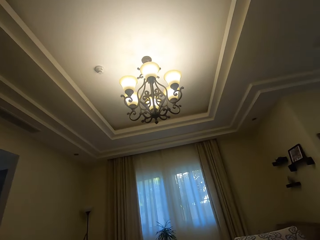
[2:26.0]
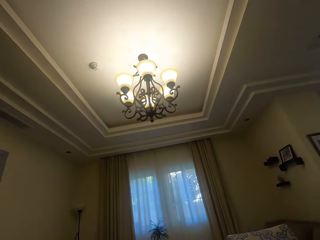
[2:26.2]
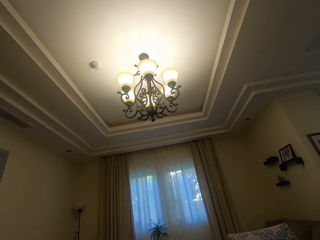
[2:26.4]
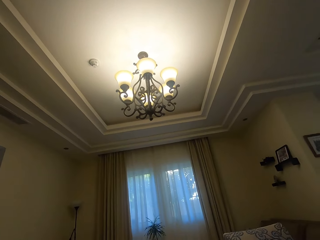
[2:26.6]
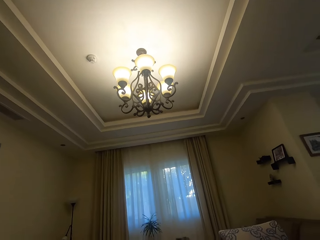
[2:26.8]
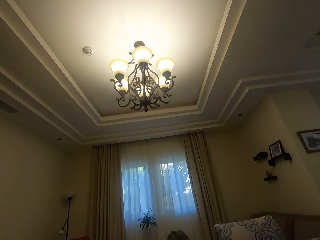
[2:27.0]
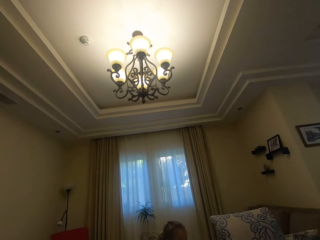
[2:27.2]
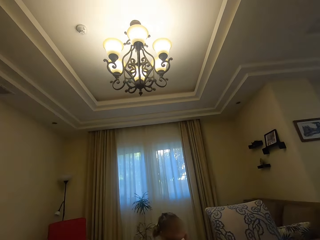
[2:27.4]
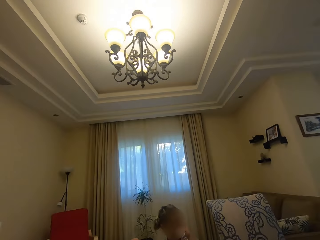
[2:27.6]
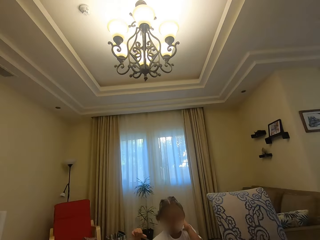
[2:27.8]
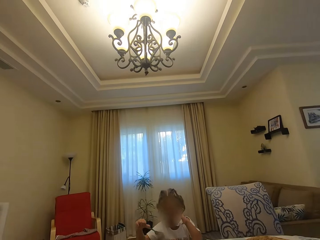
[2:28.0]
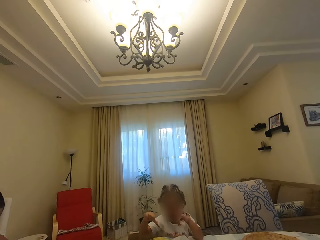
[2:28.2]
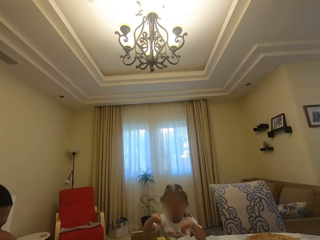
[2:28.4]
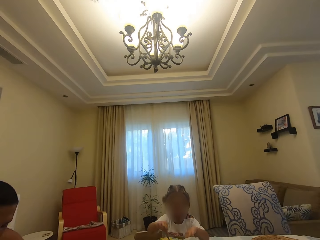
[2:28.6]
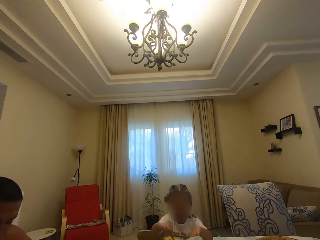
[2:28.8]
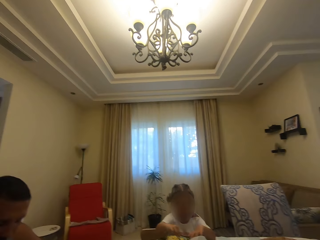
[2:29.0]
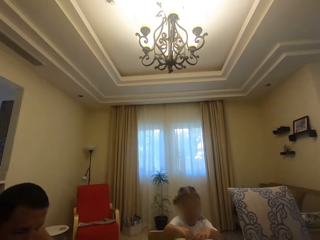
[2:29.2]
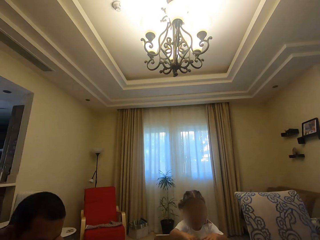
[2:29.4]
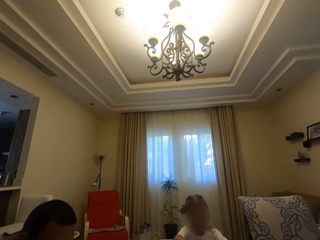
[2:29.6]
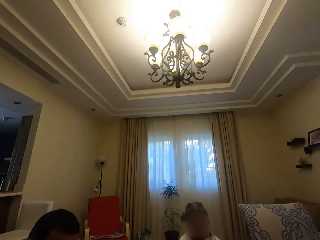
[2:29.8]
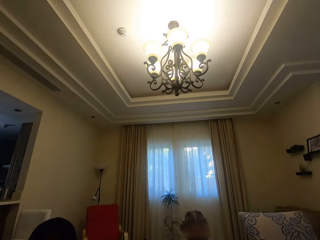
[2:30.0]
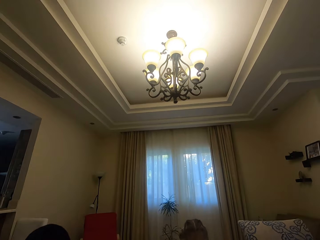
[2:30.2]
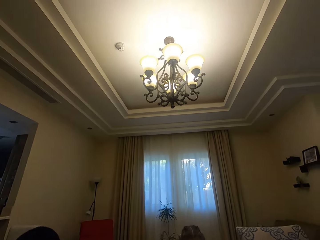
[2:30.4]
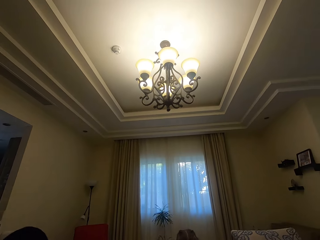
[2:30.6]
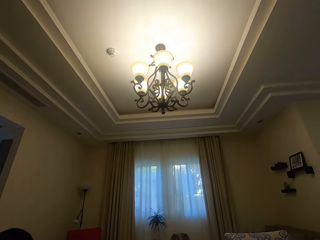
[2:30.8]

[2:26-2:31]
The camera wearer talks to a man.

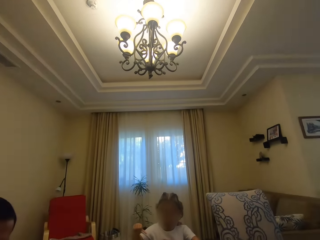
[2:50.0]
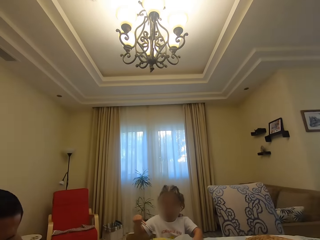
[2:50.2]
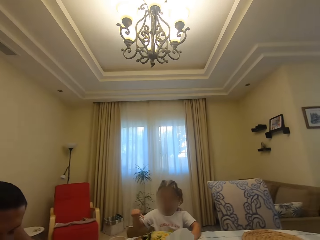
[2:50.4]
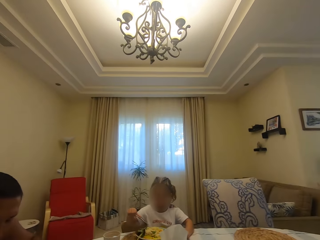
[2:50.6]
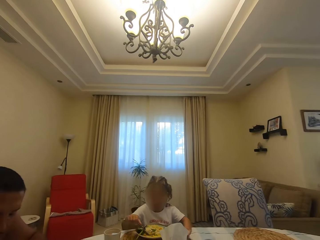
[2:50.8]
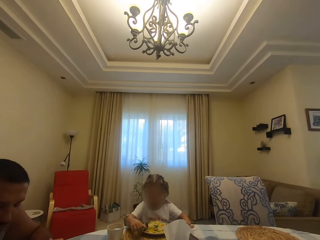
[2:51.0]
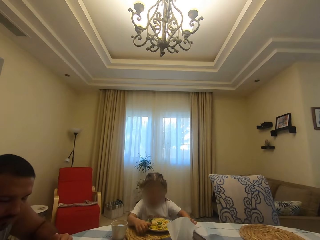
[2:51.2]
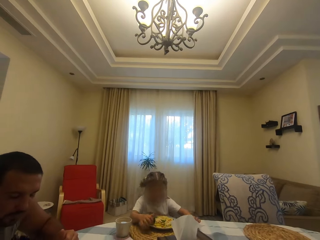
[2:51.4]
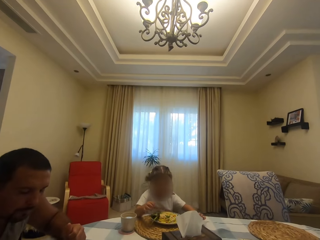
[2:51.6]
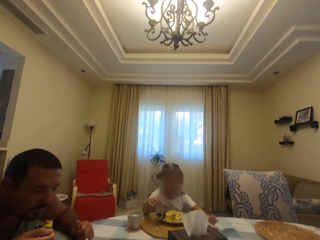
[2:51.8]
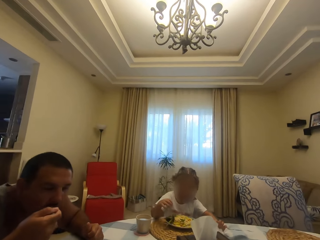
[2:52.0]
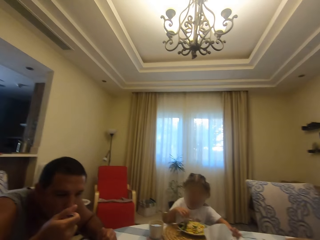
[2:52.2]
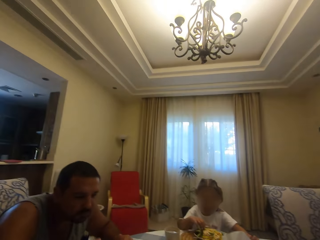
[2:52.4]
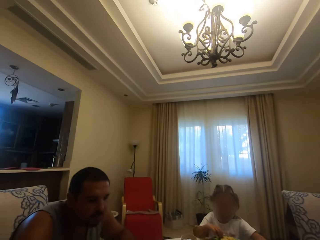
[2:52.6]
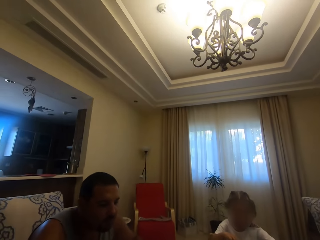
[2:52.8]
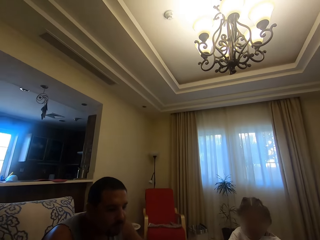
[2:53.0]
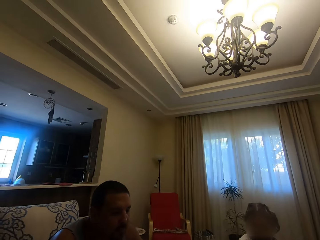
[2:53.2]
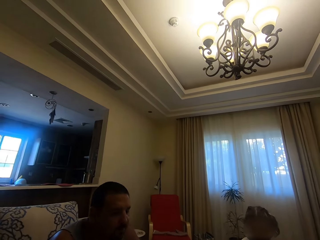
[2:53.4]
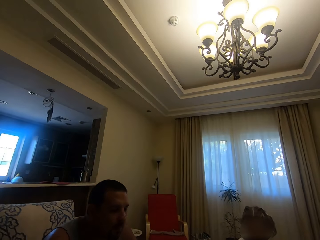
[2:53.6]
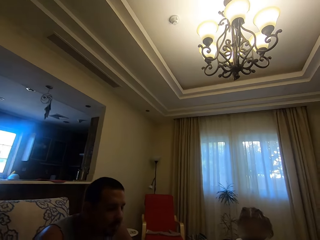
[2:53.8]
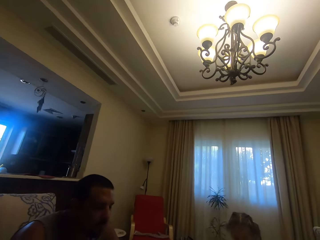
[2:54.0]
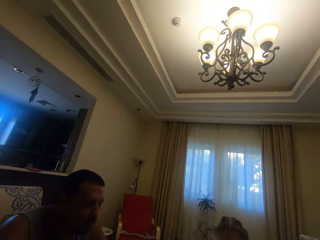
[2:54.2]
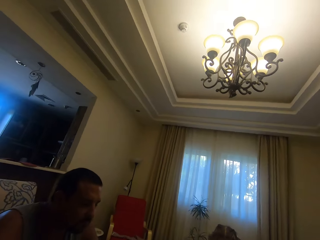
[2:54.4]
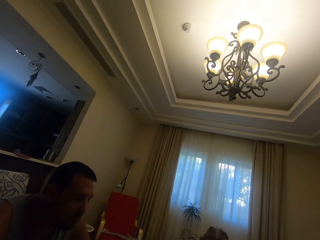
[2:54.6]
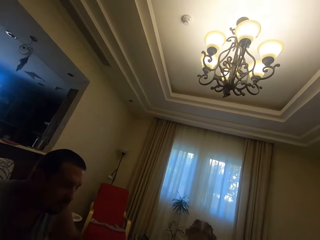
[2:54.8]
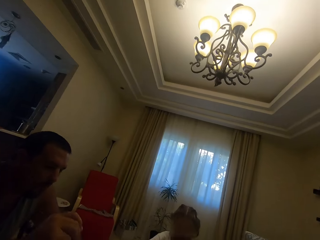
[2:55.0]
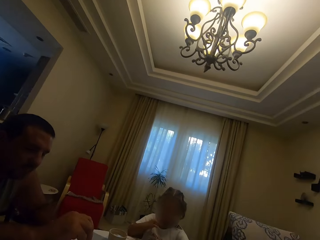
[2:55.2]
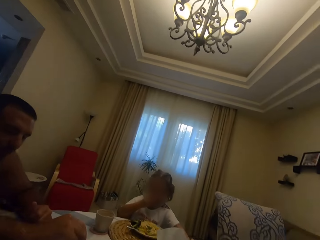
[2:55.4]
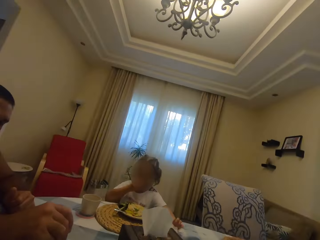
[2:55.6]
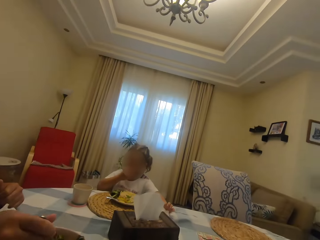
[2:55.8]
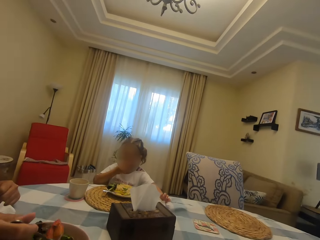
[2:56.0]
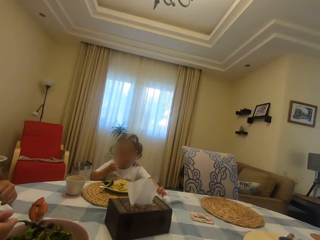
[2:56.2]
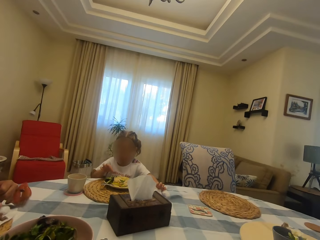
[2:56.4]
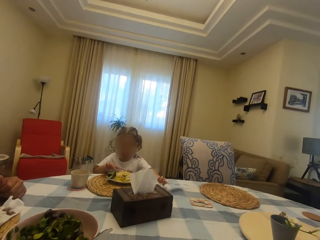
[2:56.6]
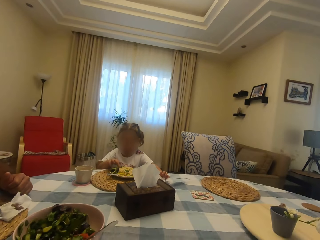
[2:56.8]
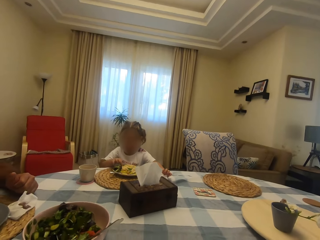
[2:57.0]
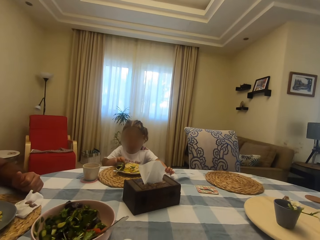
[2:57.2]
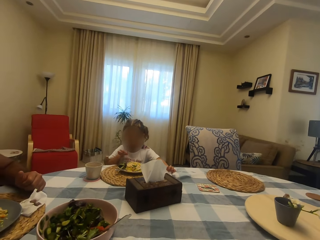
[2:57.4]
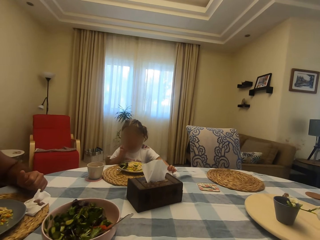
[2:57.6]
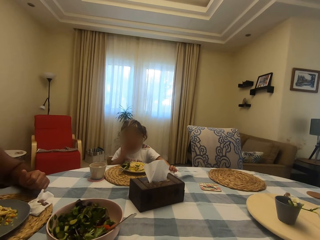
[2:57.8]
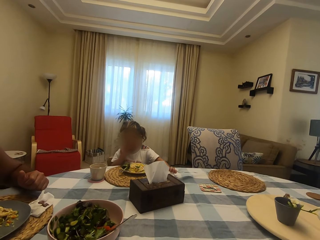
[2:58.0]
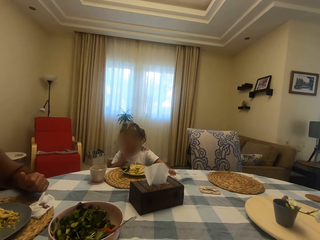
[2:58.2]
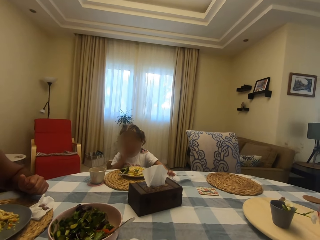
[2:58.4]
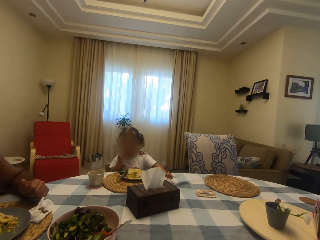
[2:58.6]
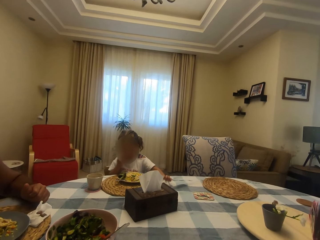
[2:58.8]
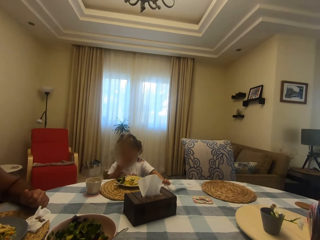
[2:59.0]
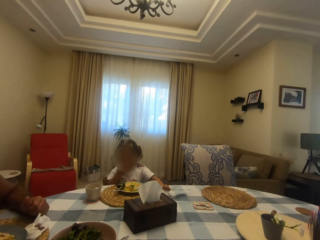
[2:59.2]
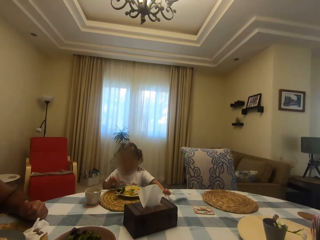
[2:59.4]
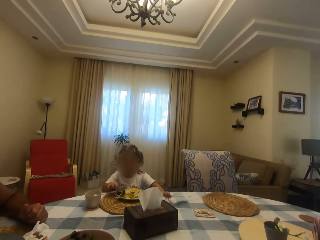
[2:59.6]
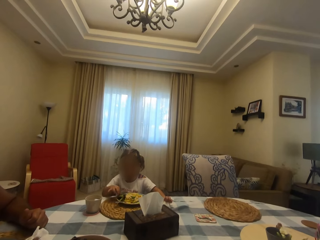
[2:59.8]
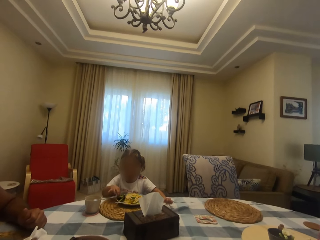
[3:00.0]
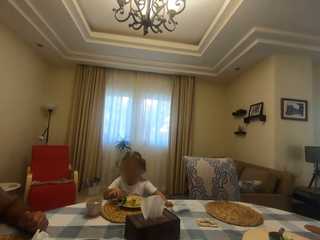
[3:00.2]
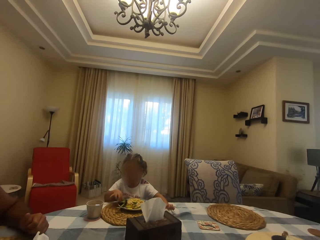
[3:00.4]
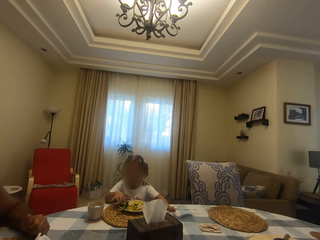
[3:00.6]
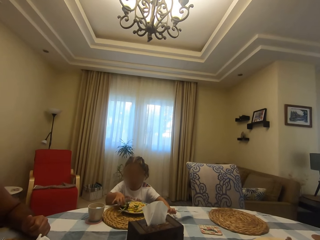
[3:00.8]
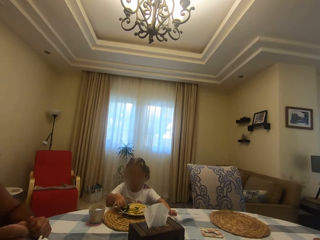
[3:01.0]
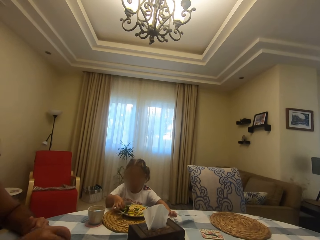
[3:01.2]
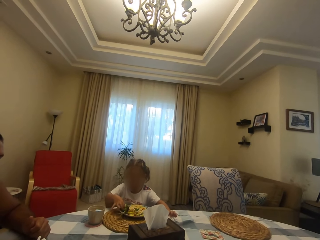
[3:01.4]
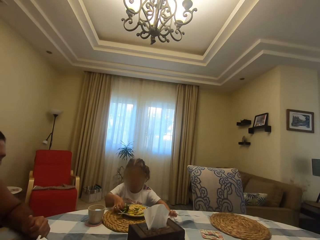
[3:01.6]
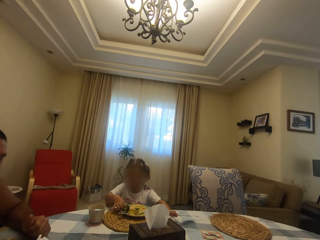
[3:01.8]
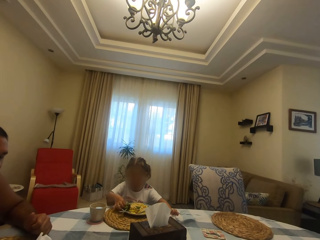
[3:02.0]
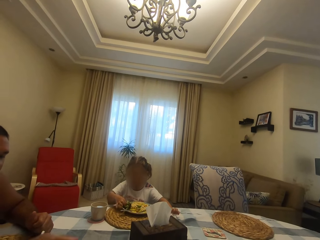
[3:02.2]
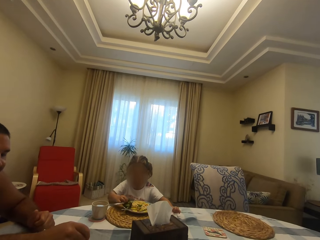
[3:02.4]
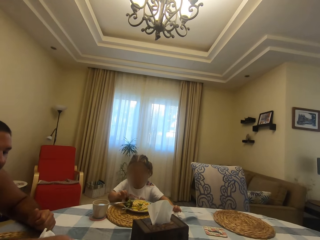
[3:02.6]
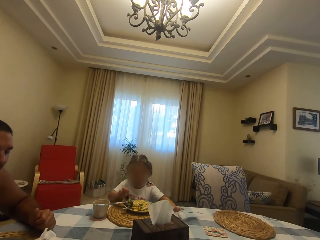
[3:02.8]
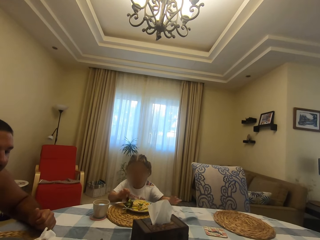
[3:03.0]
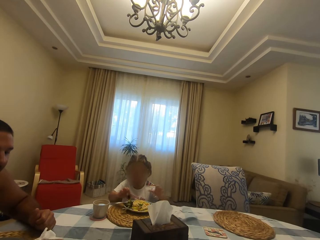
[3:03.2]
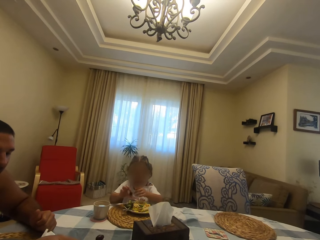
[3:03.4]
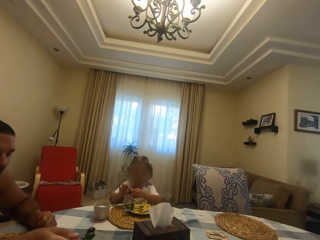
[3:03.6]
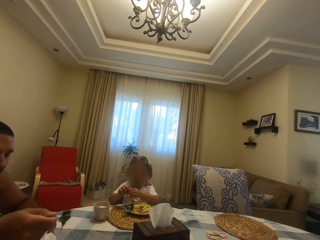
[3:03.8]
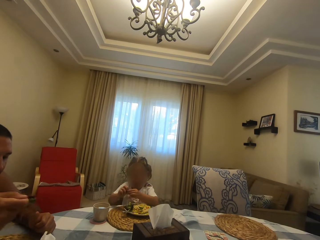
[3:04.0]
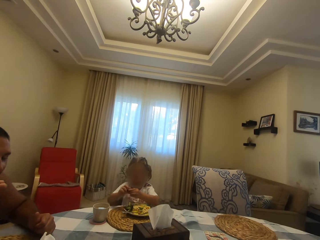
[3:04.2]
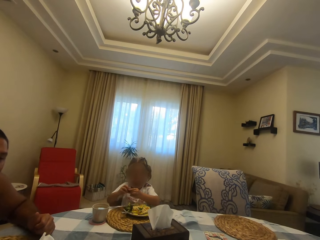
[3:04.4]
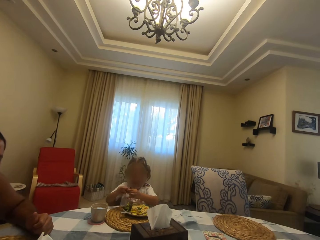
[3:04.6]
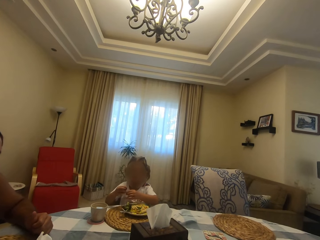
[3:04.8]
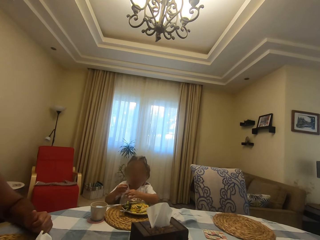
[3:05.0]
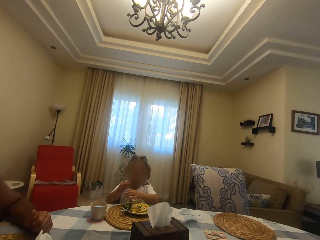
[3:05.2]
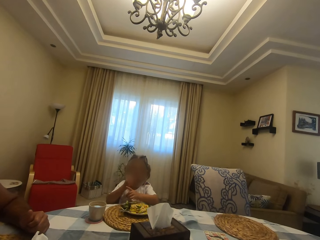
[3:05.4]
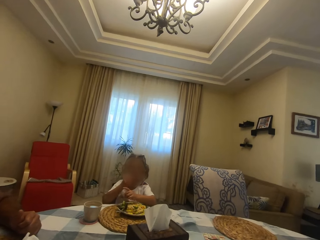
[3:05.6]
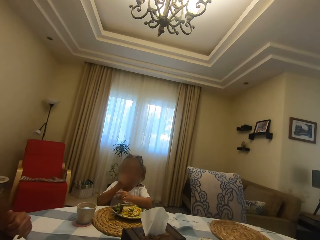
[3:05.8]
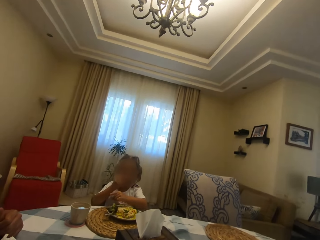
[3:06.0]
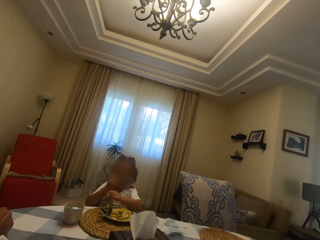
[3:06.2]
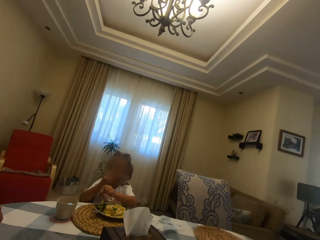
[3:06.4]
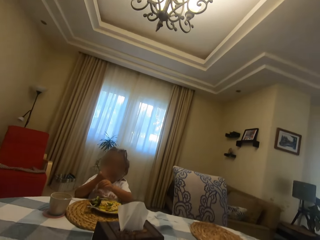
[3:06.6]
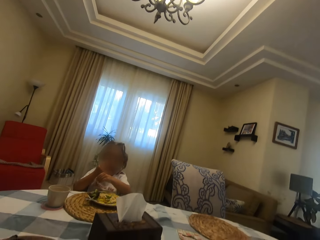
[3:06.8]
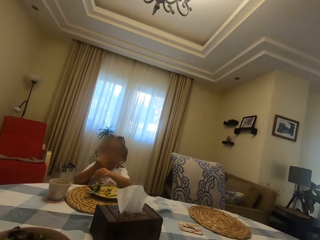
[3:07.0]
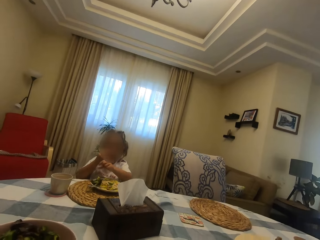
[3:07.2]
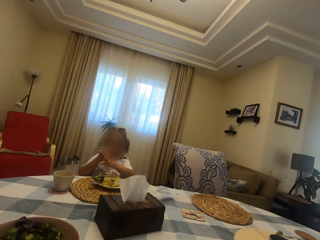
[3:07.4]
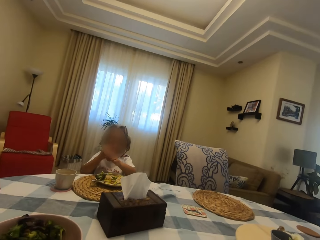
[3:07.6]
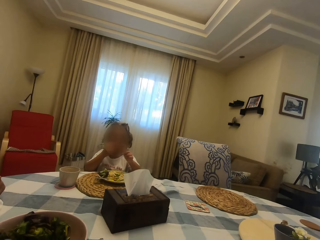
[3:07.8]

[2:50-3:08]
A child eats food. A man eats food. The man talks to the camera wearer. The camera wearer eats food with the man and the child. The man moves his hands.
